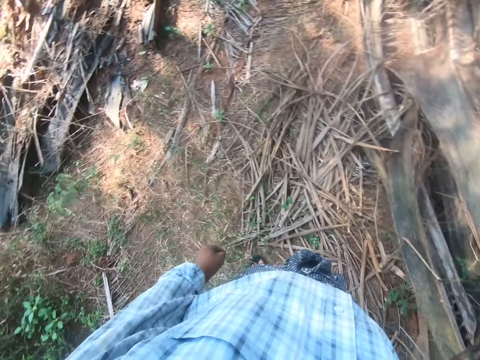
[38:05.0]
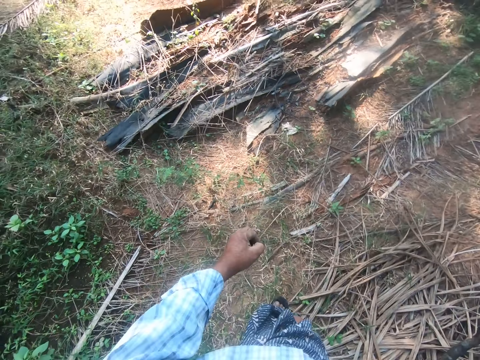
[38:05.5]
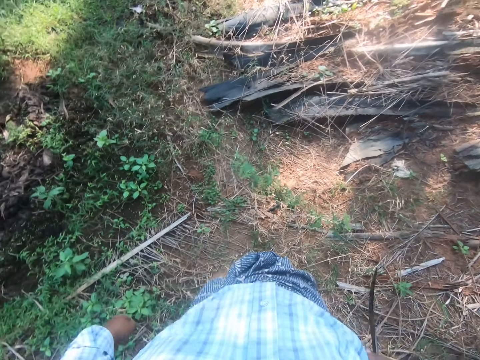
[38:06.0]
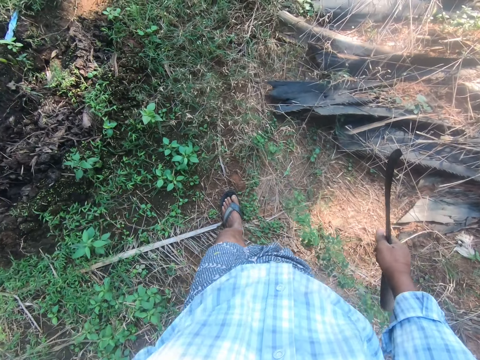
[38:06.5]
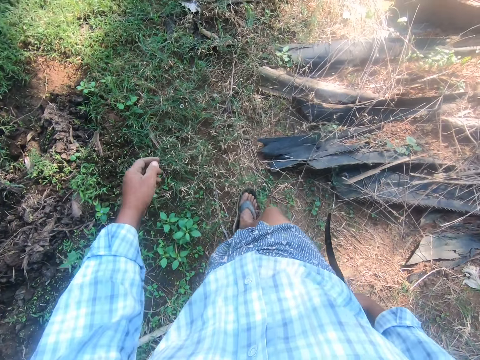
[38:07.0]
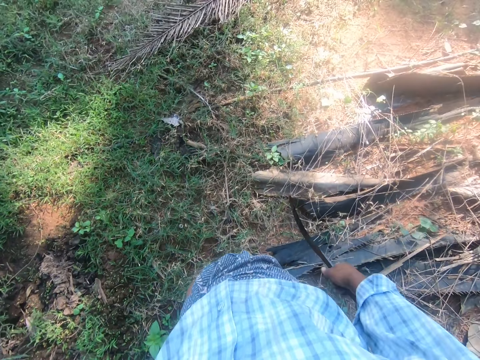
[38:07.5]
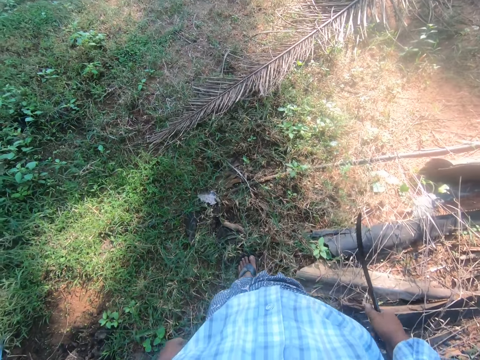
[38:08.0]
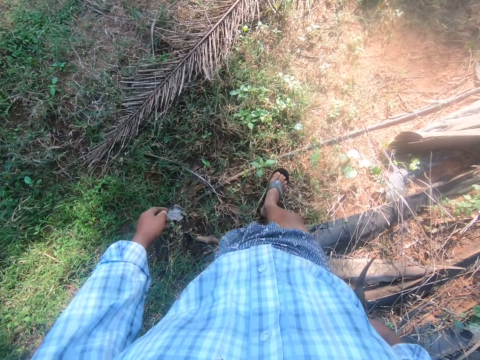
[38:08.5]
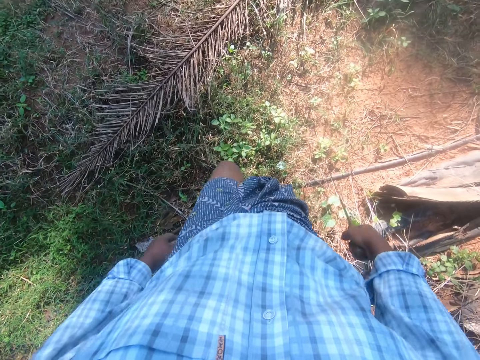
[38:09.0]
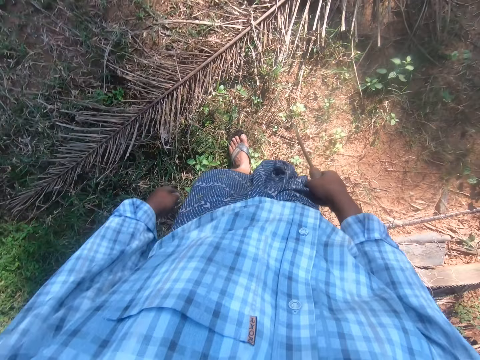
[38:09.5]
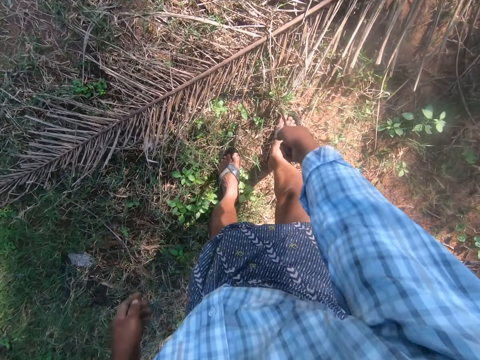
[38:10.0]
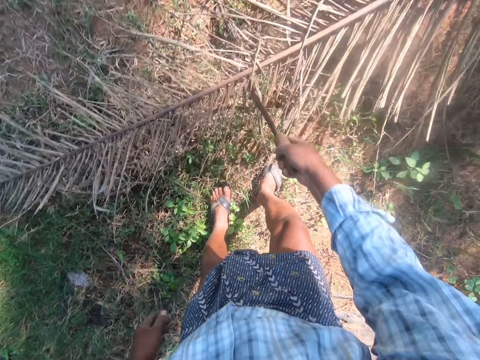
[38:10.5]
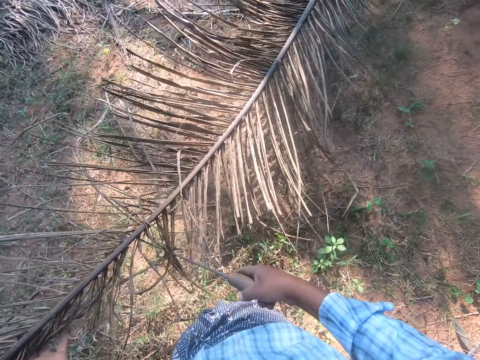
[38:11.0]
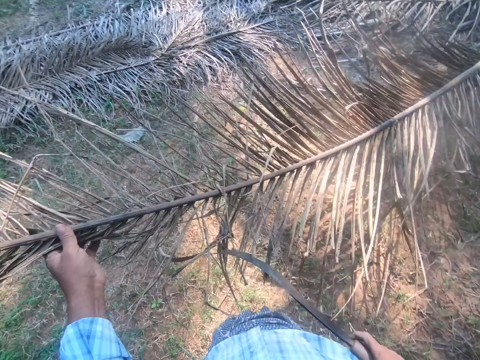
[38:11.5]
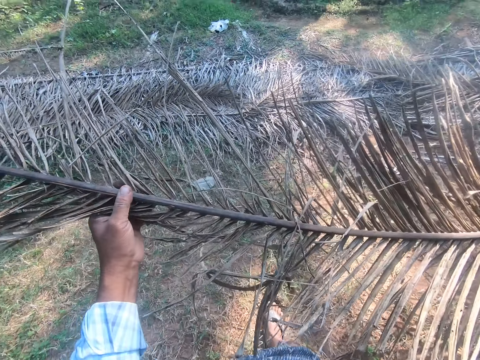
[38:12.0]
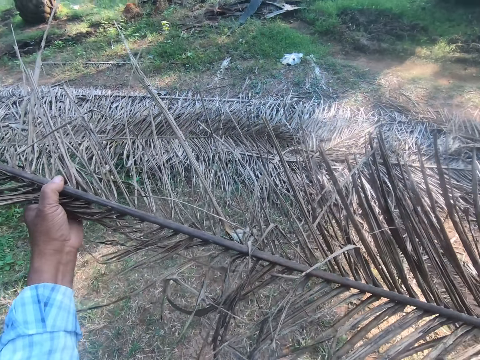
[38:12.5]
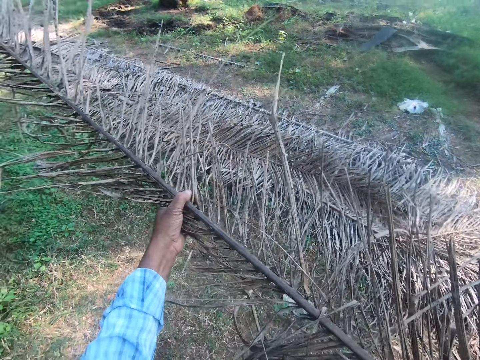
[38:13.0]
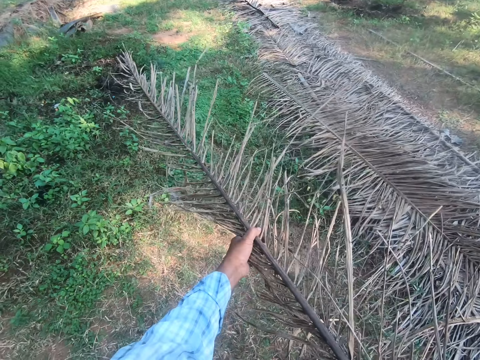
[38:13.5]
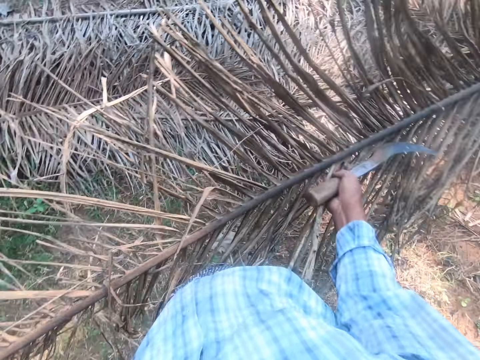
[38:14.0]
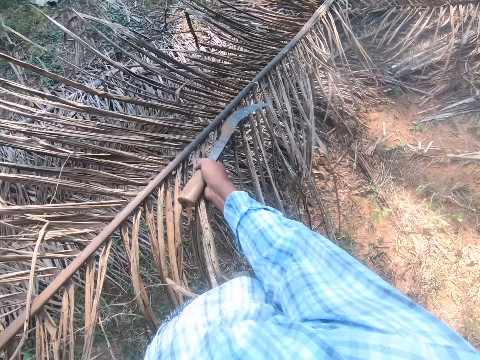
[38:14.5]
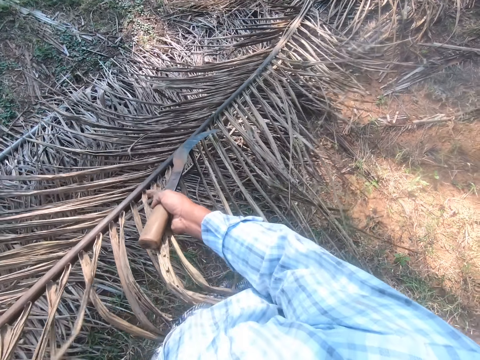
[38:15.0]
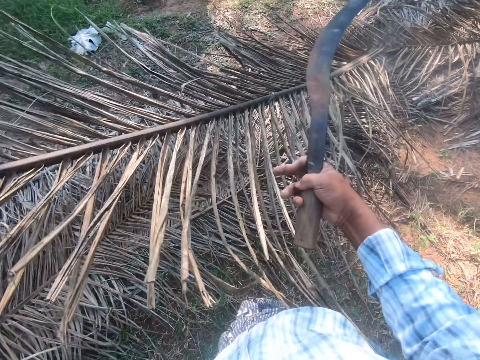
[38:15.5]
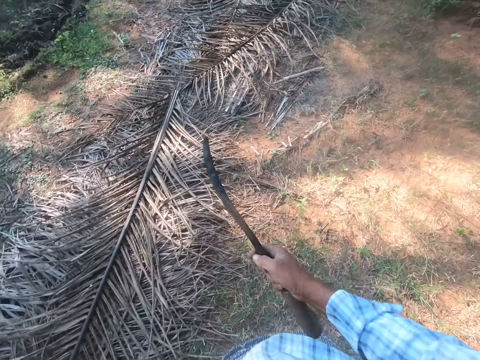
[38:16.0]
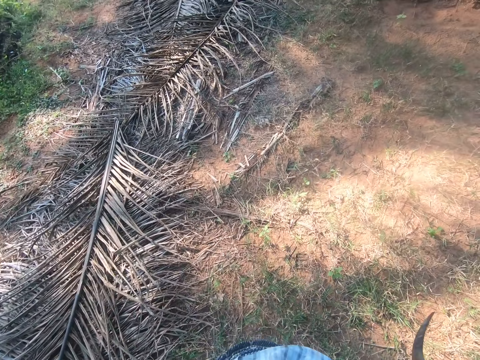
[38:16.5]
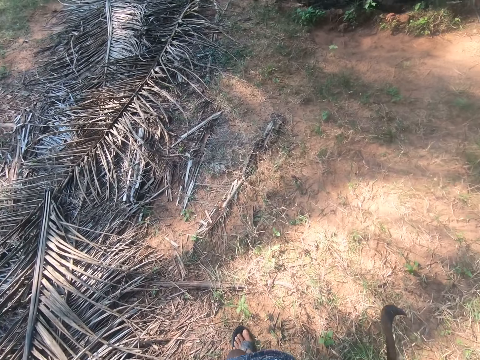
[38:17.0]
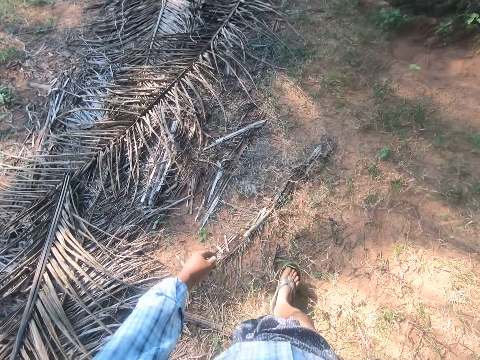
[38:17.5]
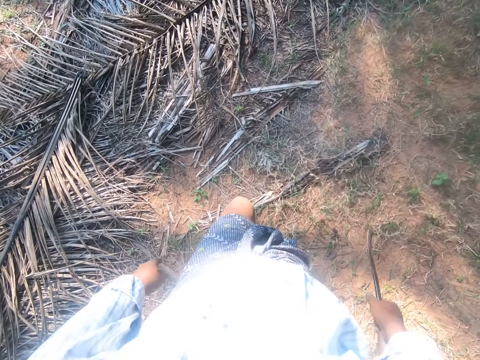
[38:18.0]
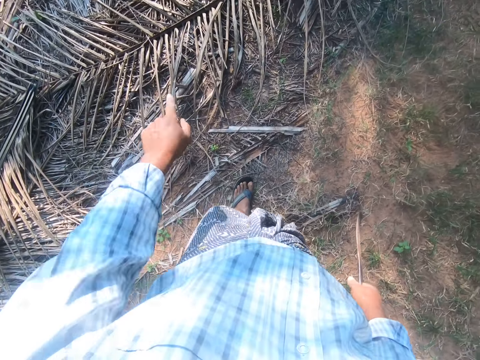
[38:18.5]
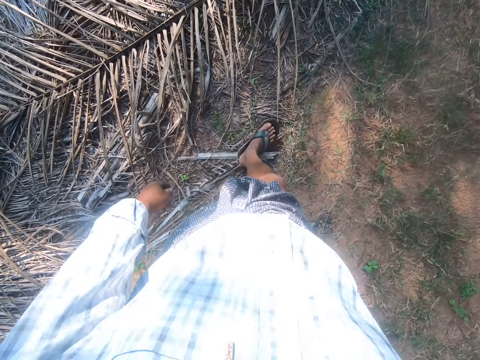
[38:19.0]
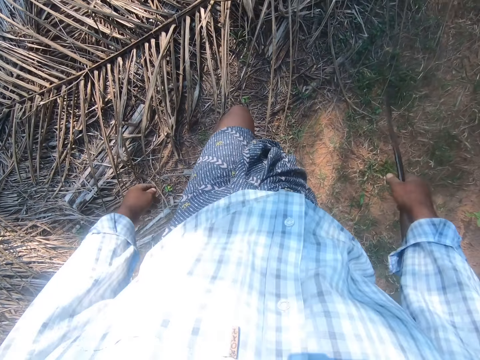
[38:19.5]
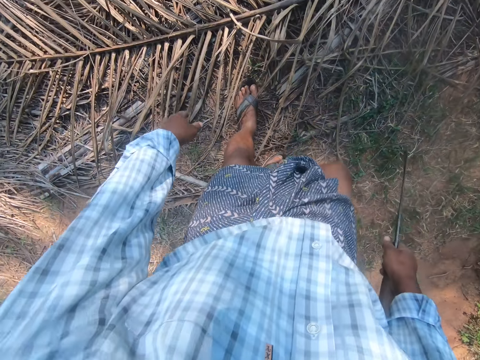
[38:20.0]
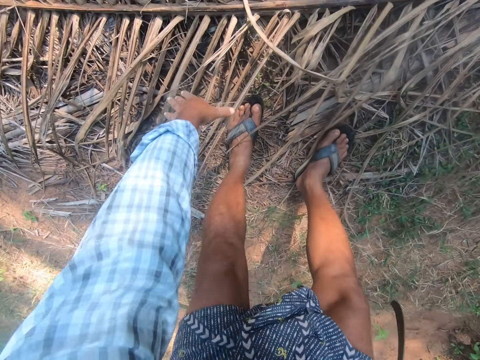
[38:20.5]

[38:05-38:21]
The camera wearer picks a palm frond from the ground using a machete. They walk around the garden. They drop the palm frond on a heap of palm fronds. They walk around the garden.

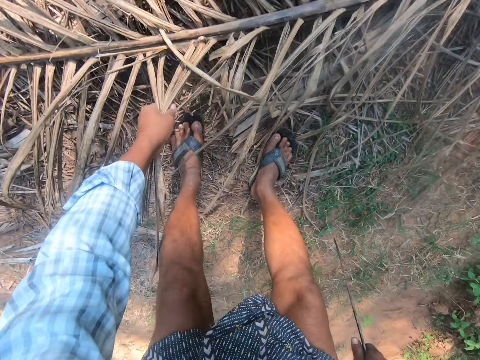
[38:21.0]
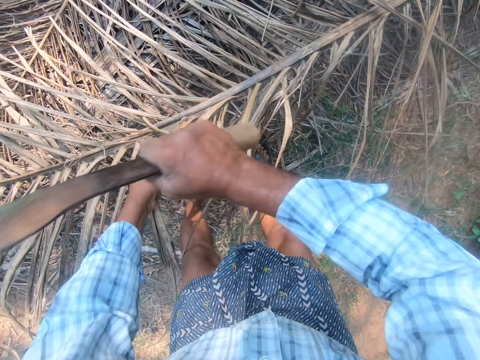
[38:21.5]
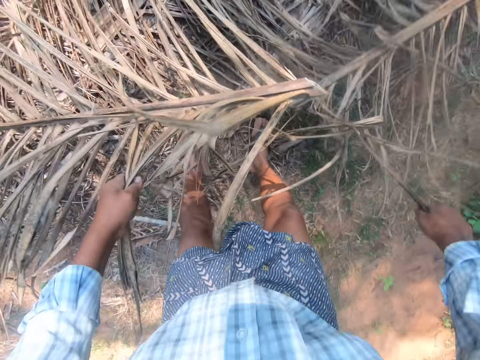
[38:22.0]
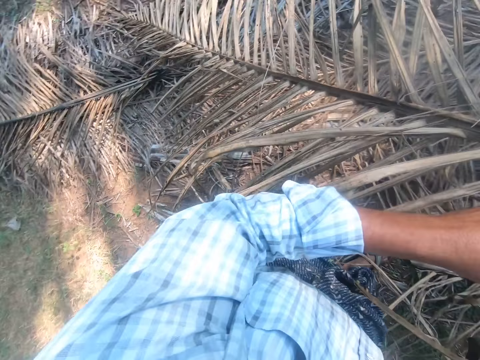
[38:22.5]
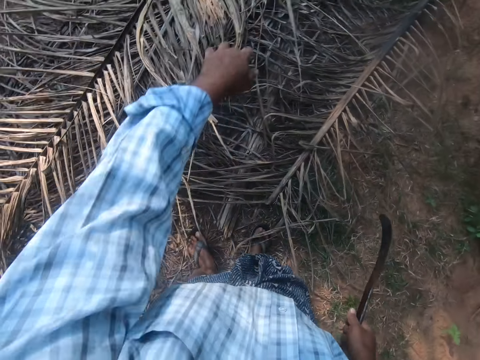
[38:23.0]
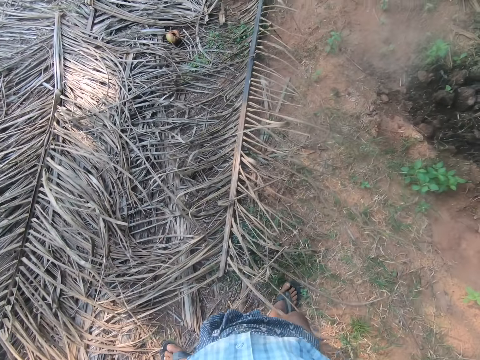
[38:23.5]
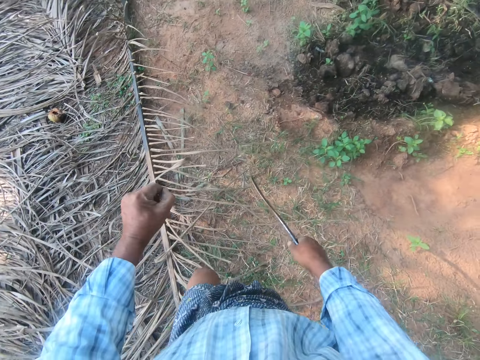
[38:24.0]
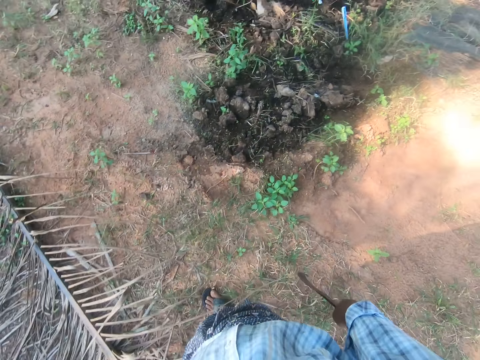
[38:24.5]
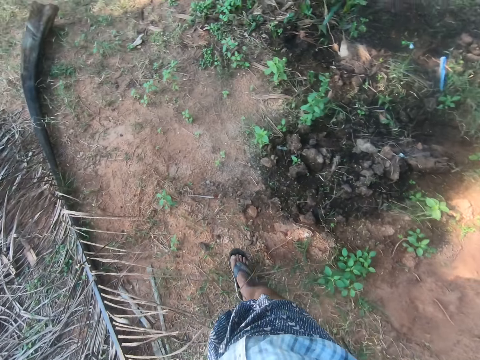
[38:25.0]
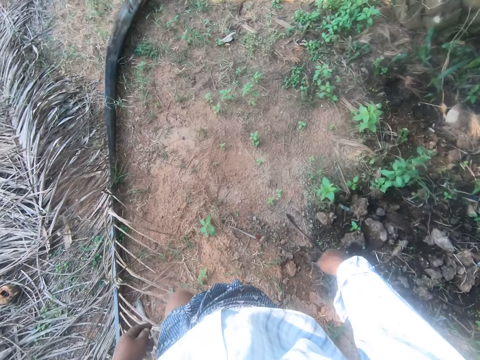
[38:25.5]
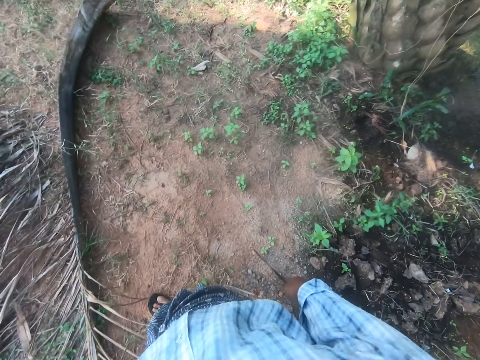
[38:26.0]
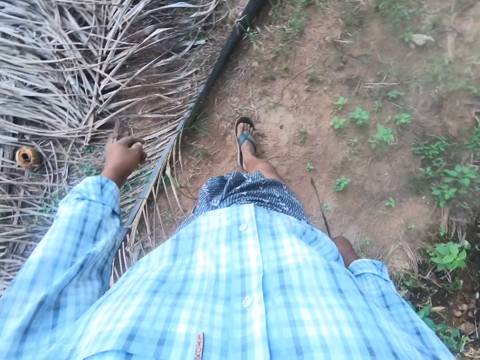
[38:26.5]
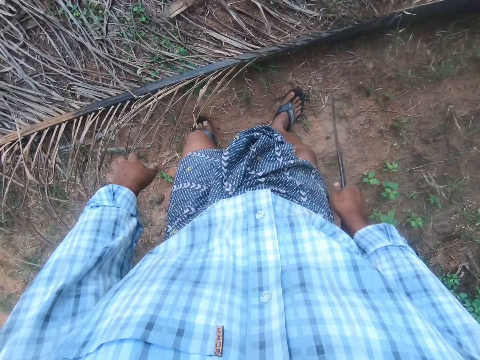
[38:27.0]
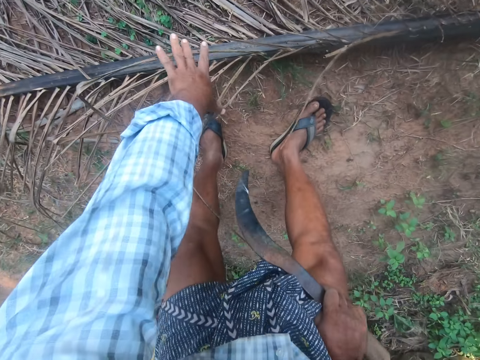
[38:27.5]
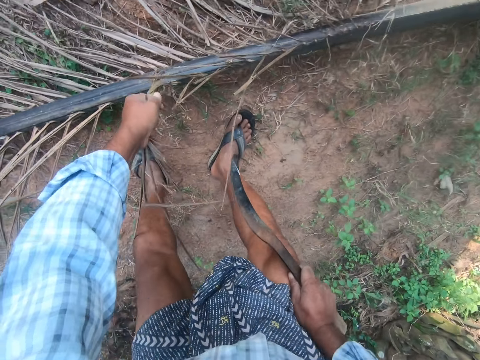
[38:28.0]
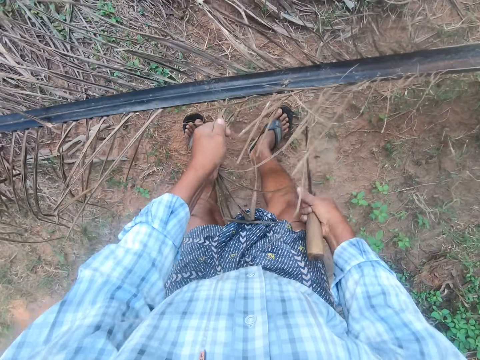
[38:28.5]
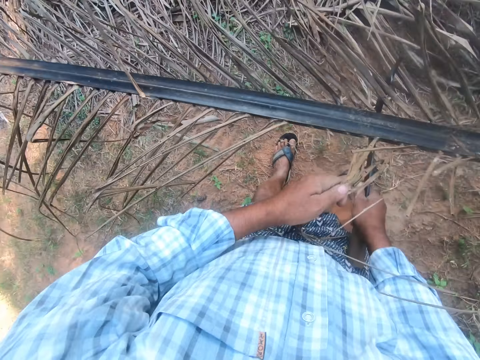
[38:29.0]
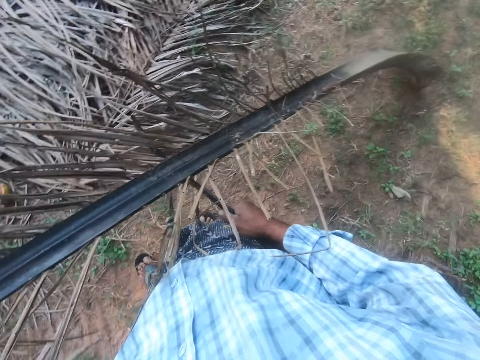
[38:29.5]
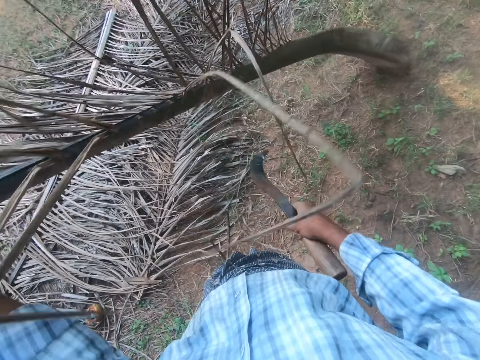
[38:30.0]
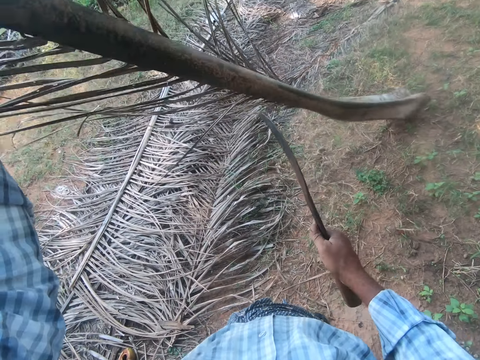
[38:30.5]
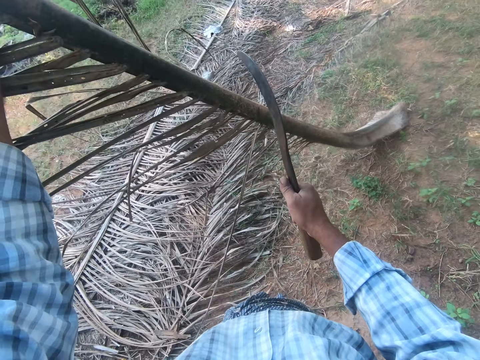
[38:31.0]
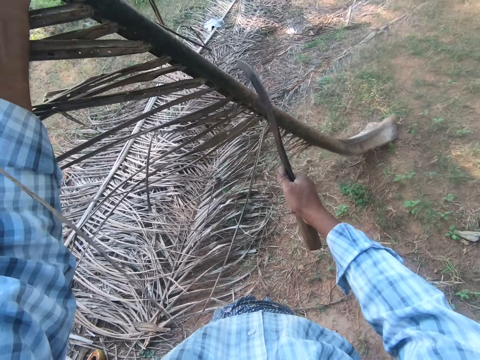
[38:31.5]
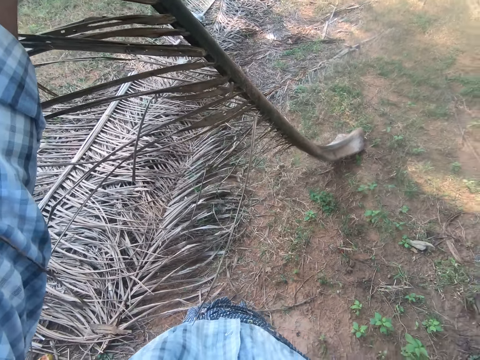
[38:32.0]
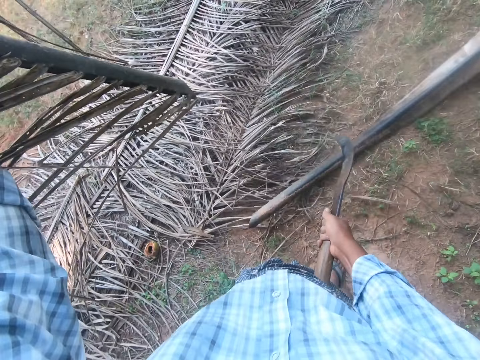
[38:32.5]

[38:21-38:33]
The camera wearer picks a palm frond or palm stem from the ground. They cut the palm frond with a sickle or machete. They drop the palm frond on a heap of palm fronds. They walk around the garden. They pick a palm frond from the ground. They cut the palm stem using a machete.
